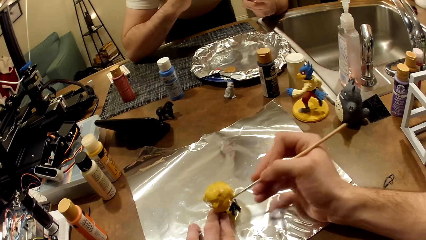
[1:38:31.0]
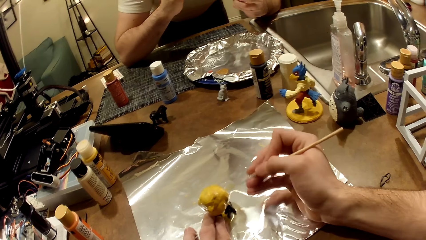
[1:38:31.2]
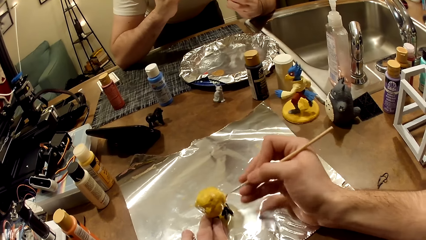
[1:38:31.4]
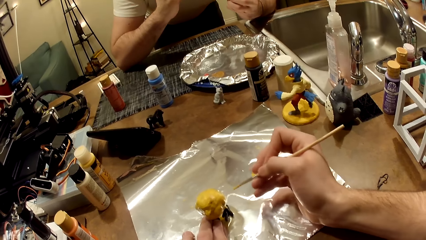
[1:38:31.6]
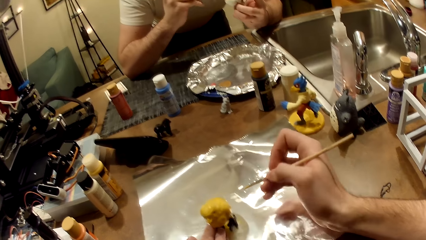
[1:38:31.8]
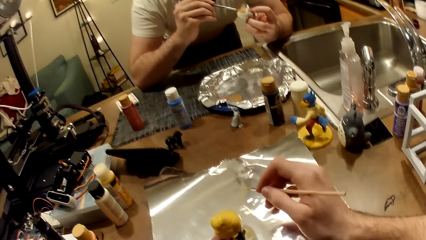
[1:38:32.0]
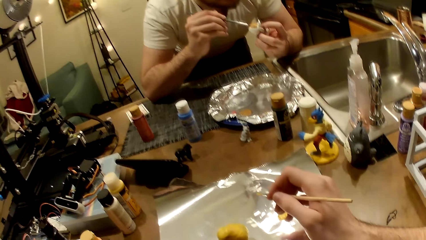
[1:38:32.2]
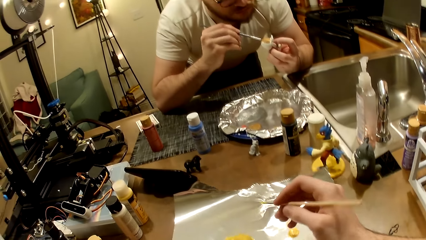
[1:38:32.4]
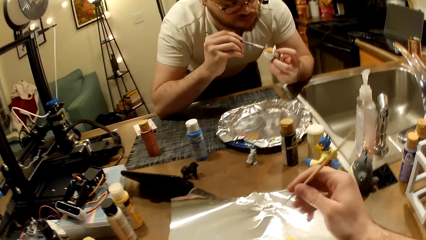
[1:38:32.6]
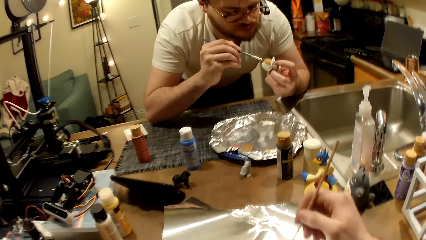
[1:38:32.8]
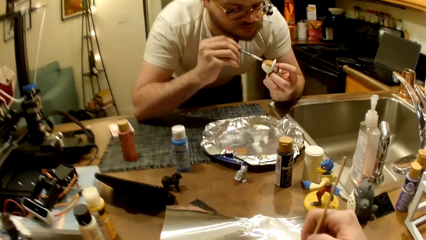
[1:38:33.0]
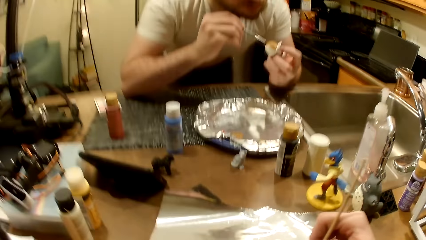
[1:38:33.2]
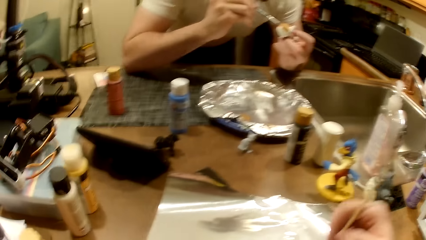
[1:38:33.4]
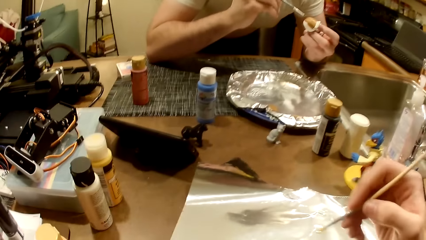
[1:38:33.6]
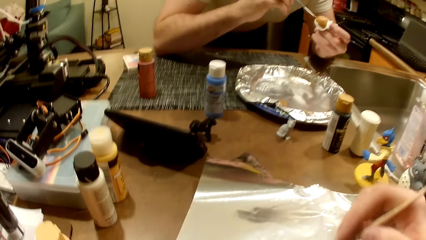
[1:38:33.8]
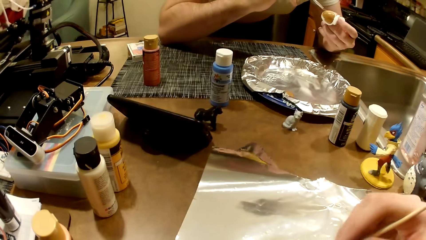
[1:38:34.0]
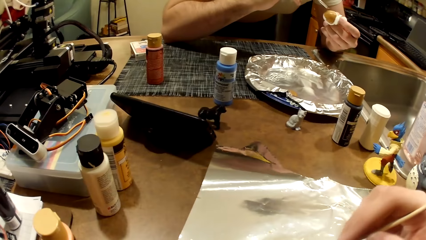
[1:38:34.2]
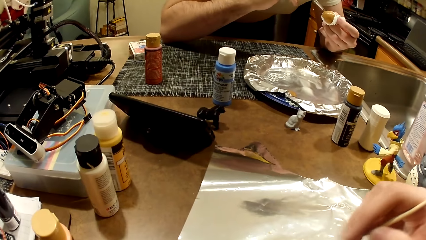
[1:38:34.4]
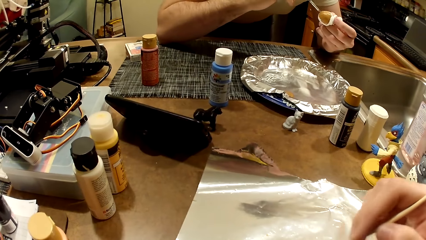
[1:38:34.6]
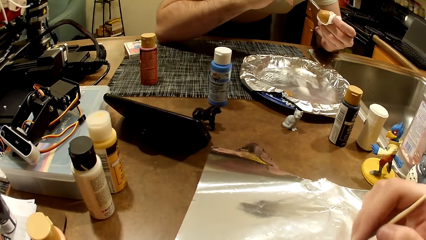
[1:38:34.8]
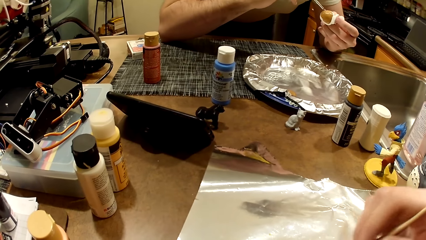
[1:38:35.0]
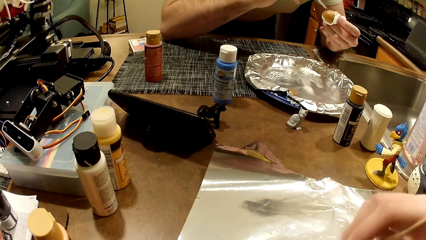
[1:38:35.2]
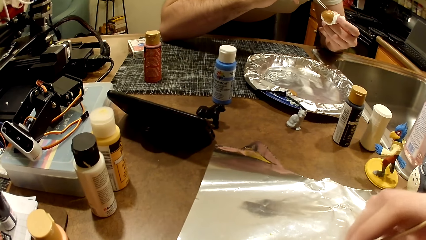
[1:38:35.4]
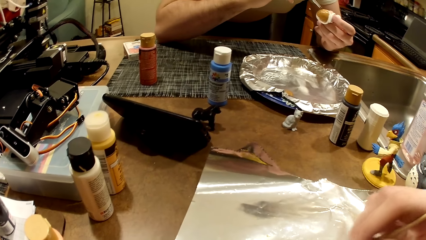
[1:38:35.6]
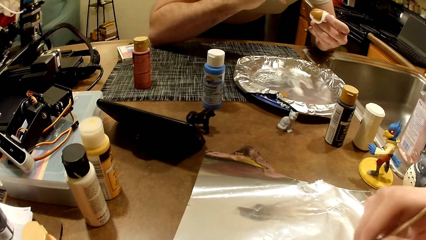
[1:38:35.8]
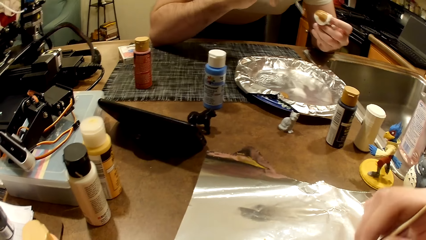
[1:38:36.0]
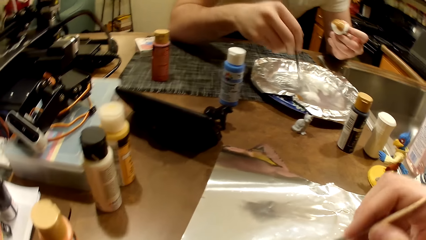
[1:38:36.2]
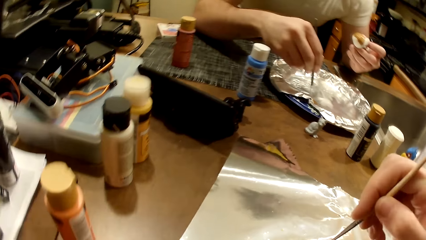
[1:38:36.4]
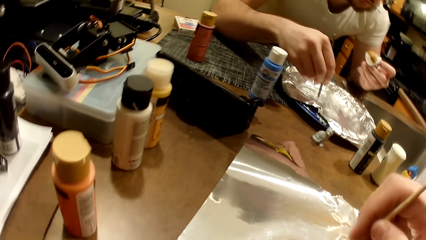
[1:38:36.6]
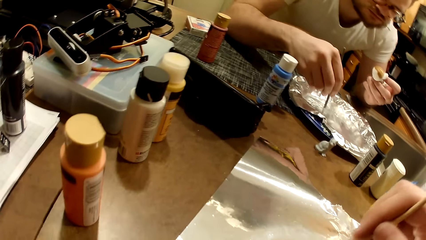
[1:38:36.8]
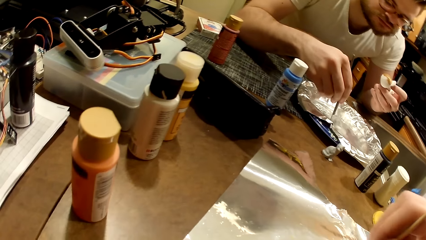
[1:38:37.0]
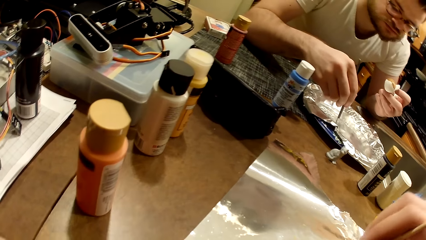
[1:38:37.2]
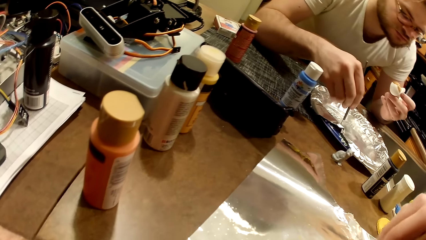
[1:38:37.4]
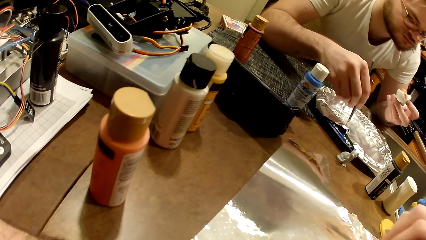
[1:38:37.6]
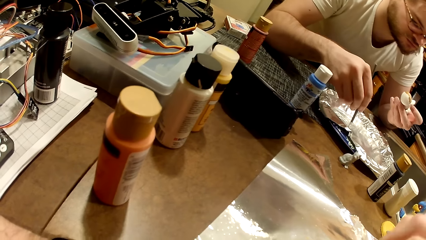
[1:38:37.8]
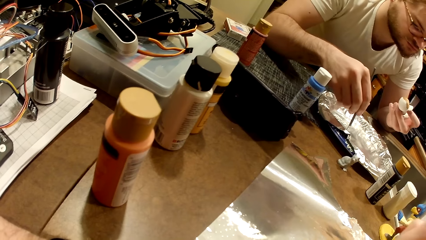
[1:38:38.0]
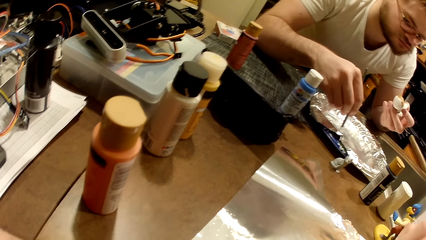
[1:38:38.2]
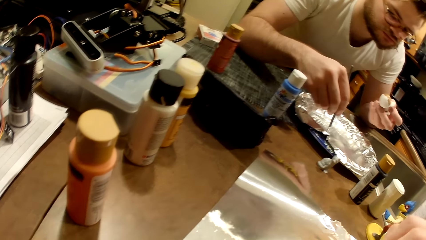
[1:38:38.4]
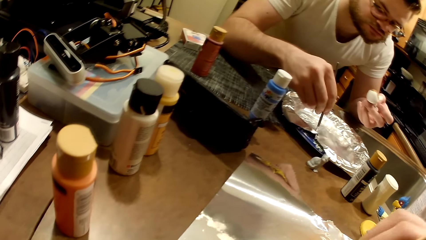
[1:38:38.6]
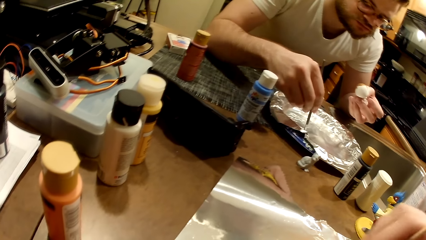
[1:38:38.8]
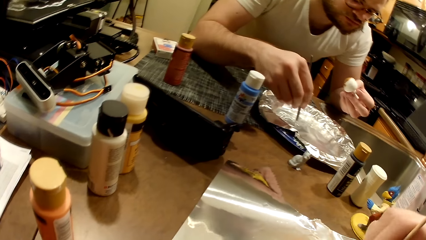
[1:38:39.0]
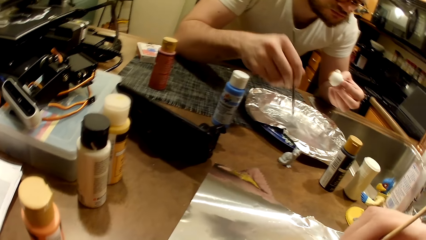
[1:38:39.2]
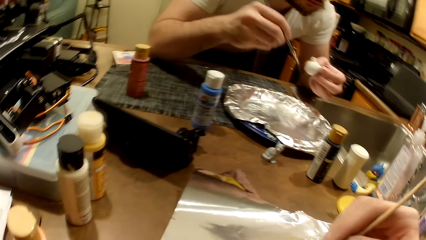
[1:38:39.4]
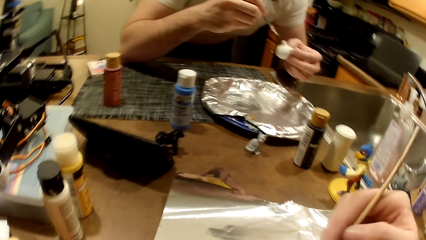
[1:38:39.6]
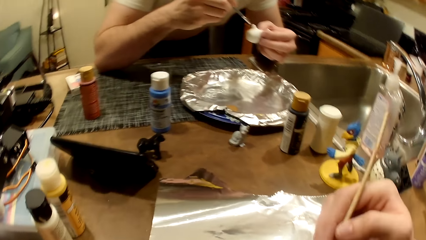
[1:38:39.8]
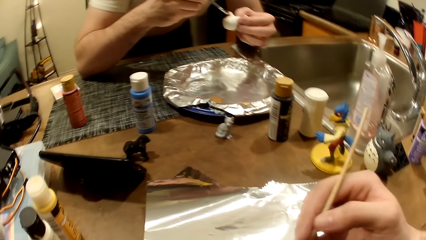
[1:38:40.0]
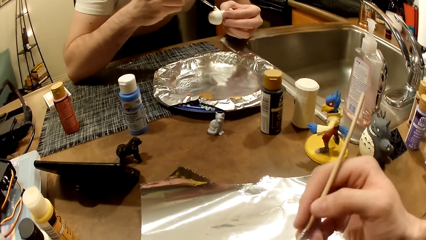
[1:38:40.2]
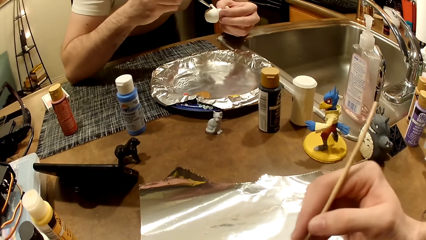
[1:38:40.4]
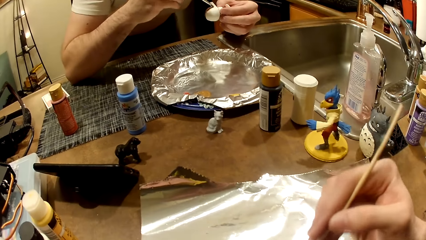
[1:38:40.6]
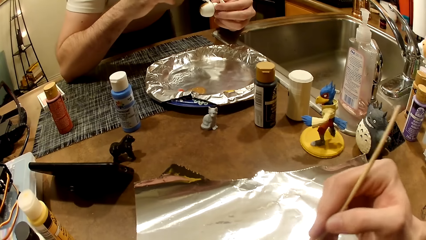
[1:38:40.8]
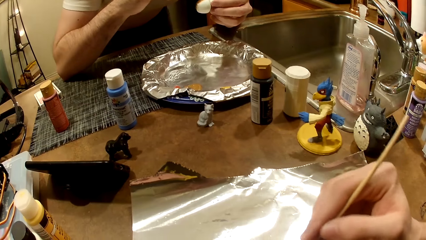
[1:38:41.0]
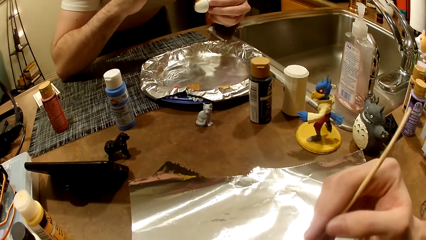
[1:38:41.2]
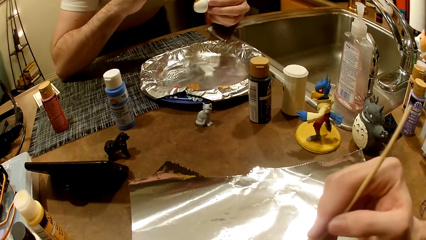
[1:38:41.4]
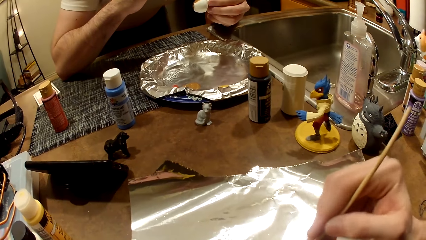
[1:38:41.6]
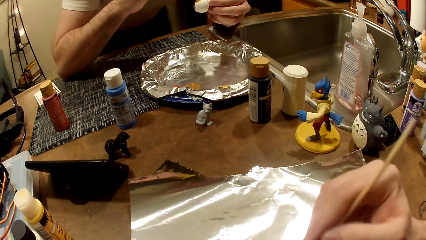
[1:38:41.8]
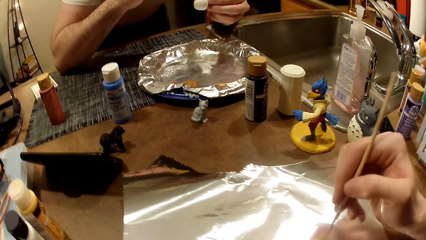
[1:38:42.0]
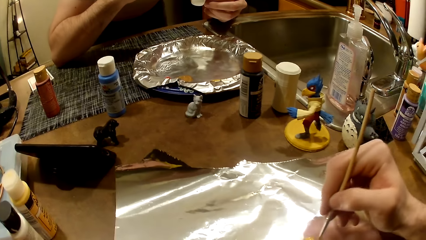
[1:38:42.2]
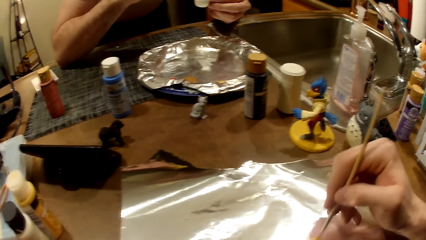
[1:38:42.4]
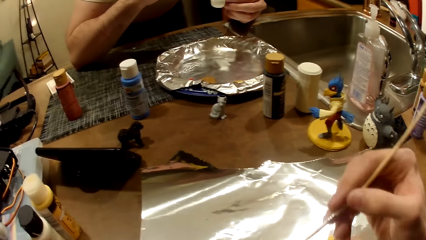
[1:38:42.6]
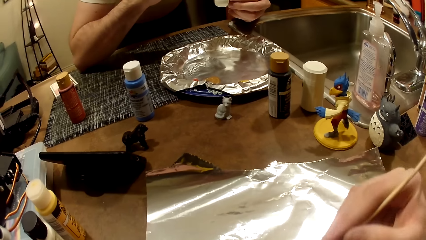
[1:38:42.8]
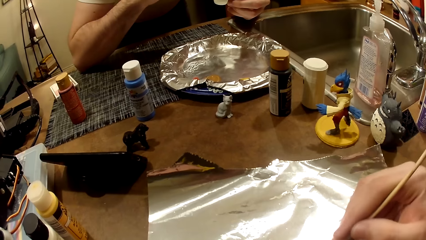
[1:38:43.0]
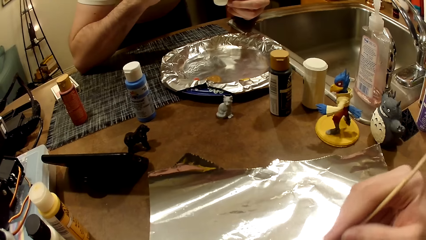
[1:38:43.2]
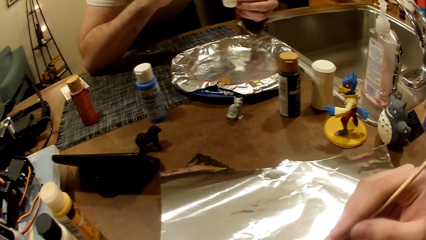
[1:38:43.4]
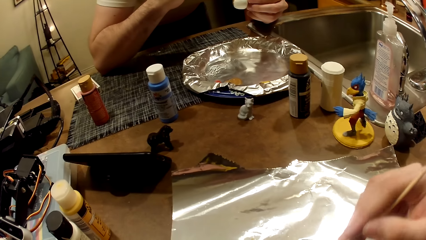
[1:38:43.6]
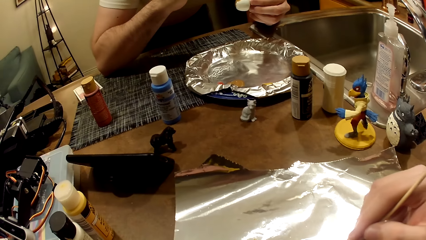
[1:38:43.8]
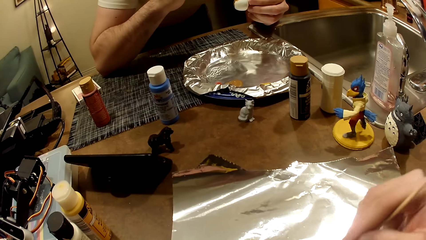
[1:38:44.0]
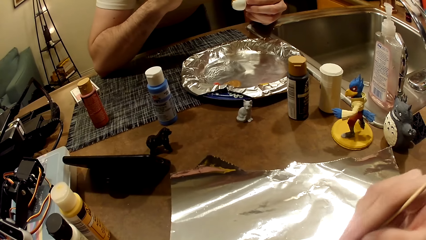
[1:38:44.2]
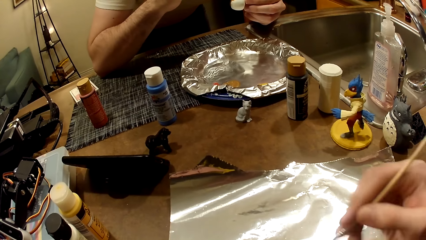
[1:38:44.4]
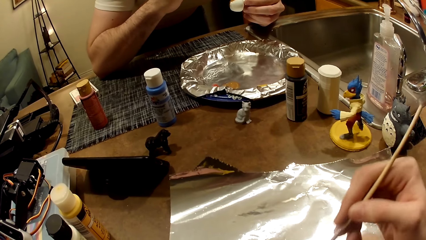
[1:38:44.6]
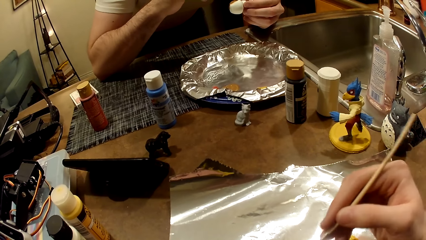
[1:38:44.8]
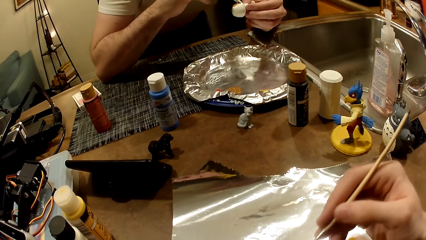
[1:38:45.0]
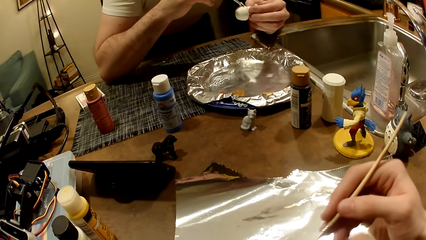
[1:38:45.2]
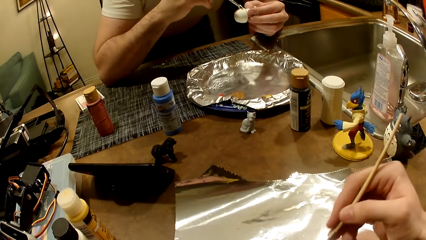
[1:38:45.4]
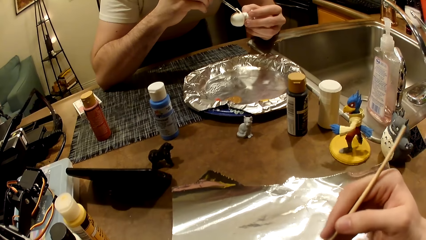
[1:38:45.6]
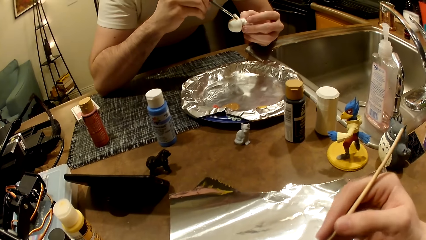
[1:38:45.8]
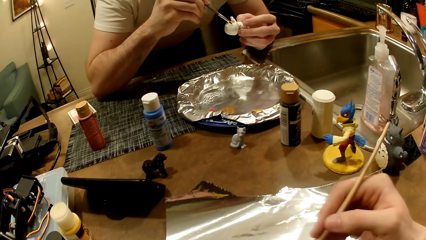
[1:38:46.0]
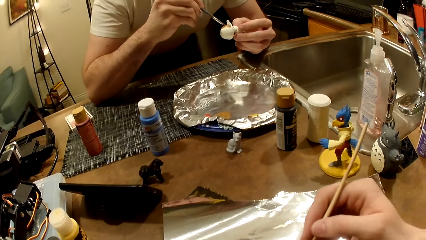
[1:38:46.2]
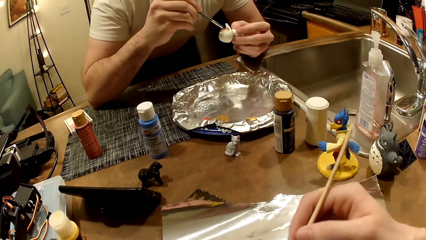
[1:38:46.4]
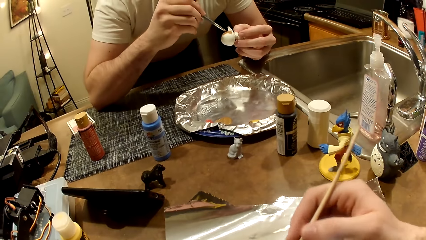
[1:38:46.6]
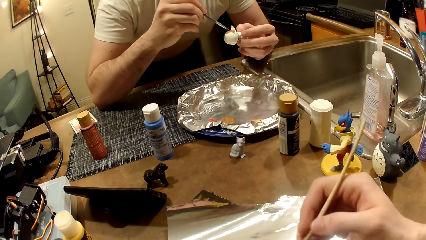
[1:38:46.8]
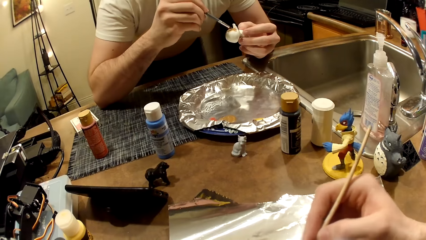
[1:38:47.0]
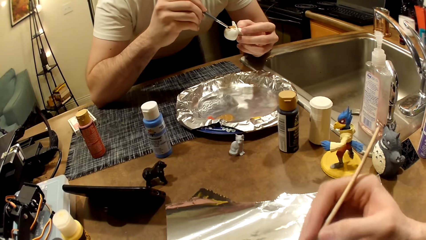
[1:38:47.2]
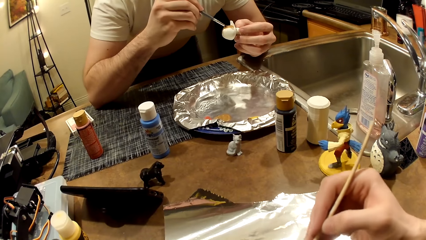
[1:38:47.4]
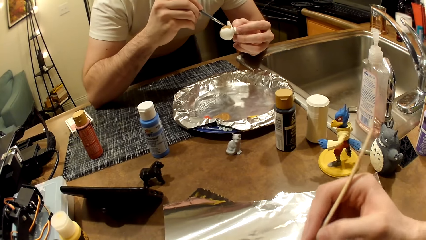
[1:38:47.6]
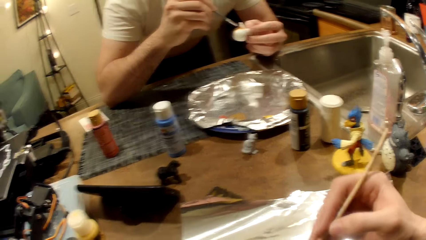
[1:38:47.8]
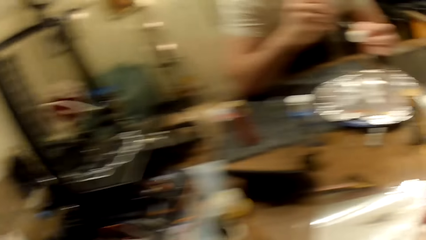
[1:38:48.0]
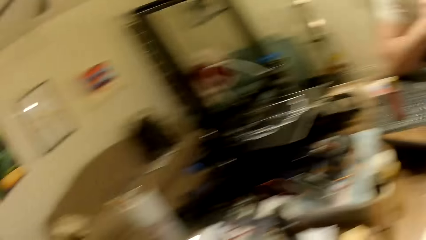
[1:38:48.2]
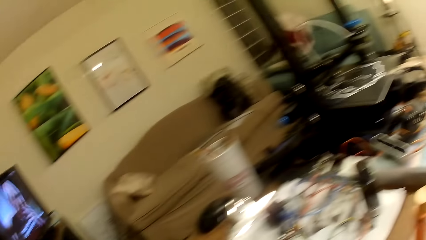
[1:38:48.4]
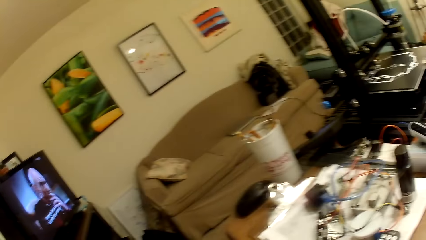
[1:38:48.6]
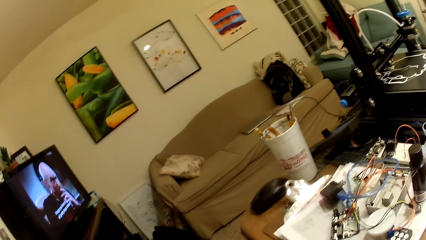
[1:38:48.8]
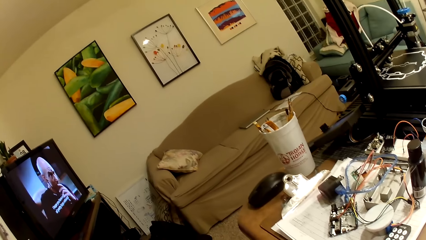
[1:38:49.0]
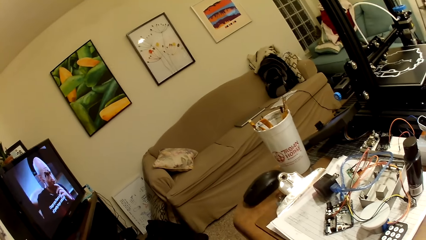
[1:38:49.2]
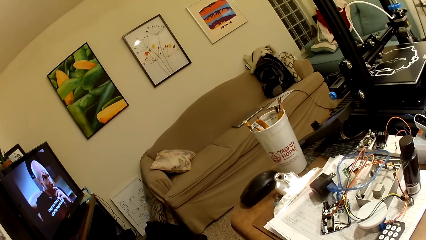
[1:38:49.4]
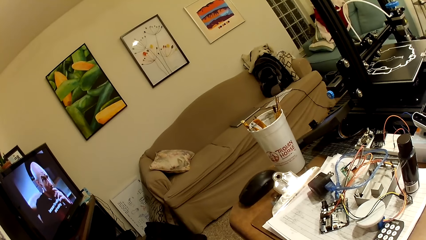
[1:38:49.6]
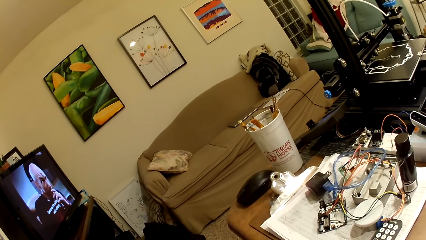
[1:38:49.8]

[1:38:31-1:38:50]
A man paints the white figurine with the paint brush in his right hand. The camera wearer dips the paint brush in the cream-colored paint with his right hand. He paints the bird figurine with the cream-colored paint and the paint brush in his right hand. The man paints the sculpture. The man stirs the mixture of paints in the aluminum-foil tray with the paint brush in his right hand, and puts paints on the brush. The man paints the white figurine with the paint brush in his right hand. The camera wearer dips the paint brush in the cream-colored paint with his right hand. He paints the bird figurine with the cream-colored paint and the paint brush in his right hand. The man paints the sculpture. The camera wearer looks around the house.
